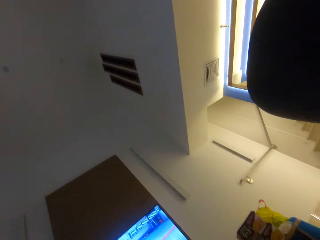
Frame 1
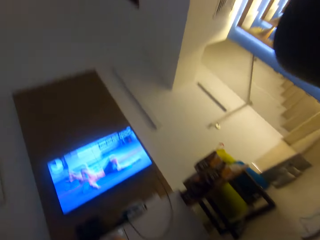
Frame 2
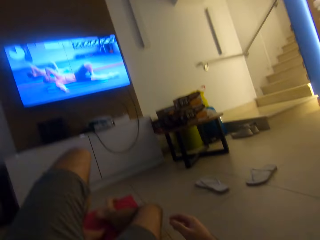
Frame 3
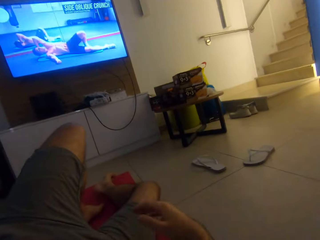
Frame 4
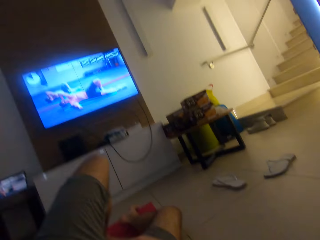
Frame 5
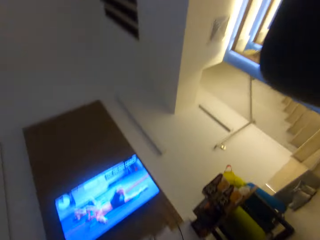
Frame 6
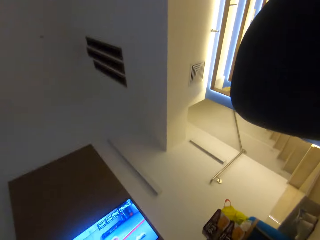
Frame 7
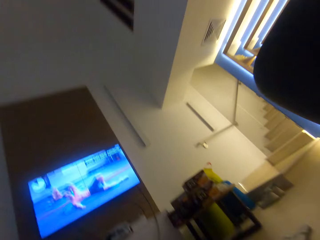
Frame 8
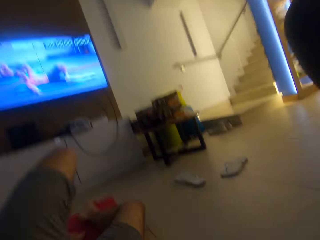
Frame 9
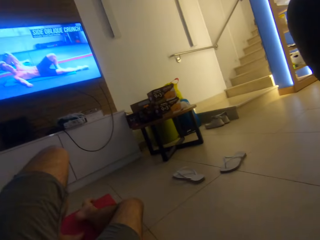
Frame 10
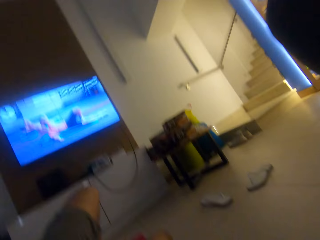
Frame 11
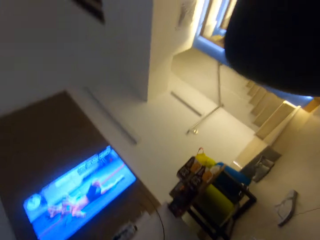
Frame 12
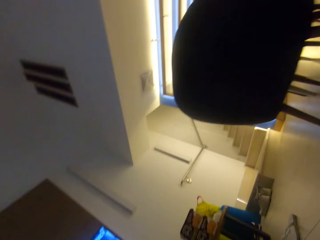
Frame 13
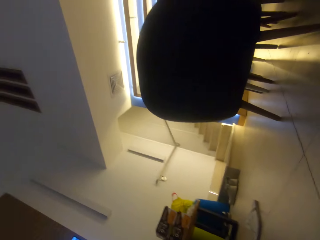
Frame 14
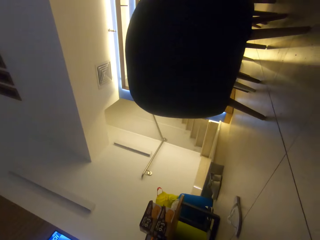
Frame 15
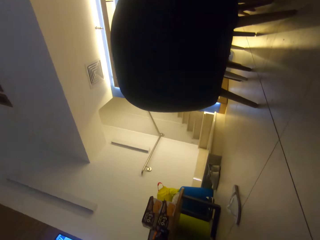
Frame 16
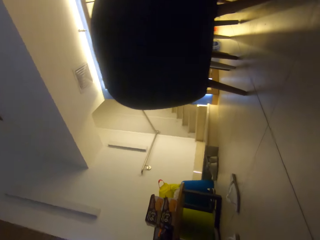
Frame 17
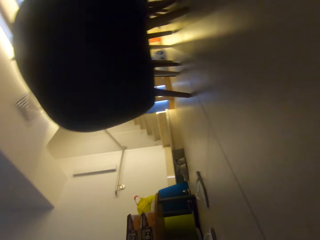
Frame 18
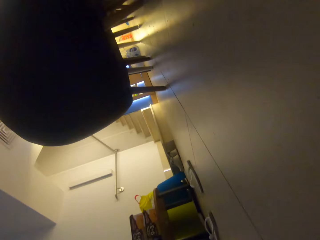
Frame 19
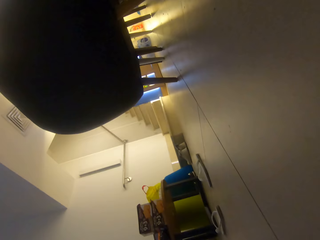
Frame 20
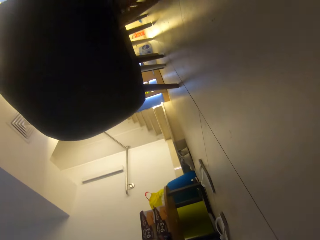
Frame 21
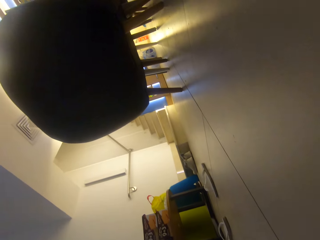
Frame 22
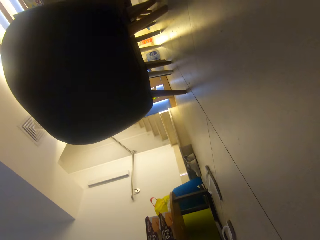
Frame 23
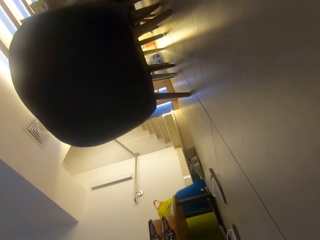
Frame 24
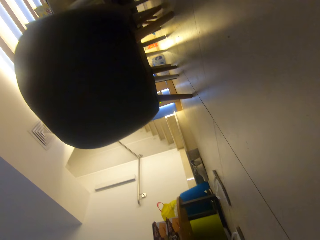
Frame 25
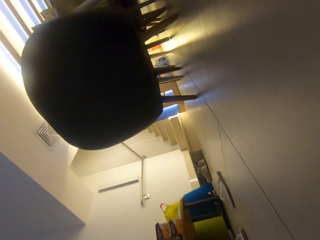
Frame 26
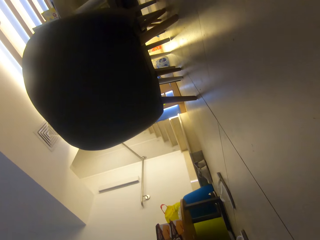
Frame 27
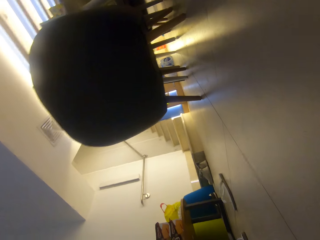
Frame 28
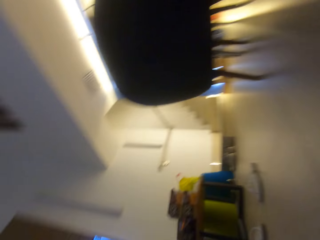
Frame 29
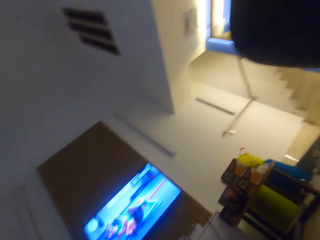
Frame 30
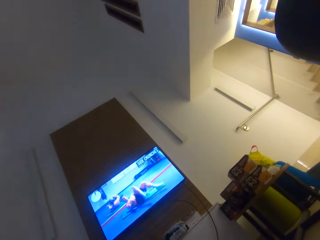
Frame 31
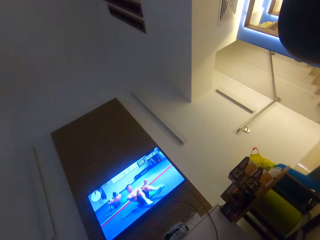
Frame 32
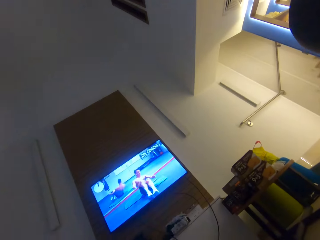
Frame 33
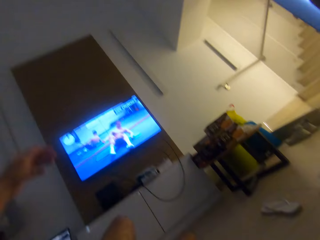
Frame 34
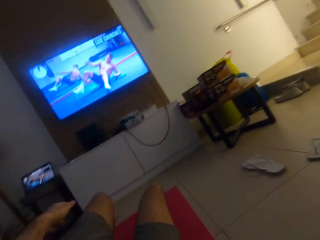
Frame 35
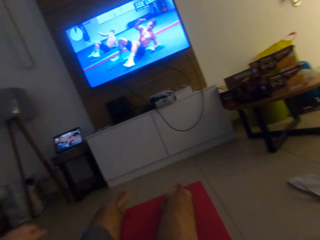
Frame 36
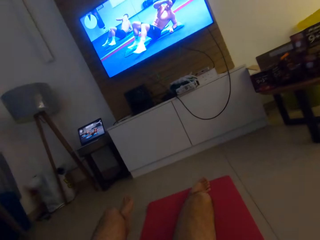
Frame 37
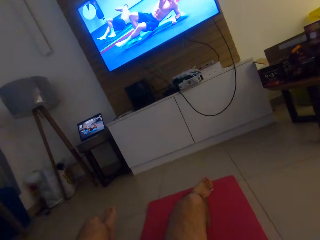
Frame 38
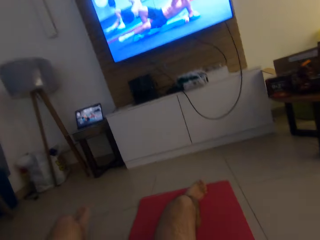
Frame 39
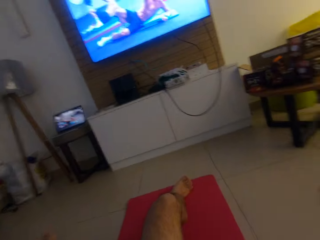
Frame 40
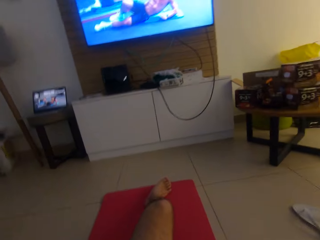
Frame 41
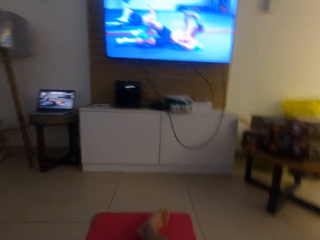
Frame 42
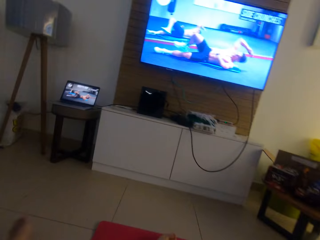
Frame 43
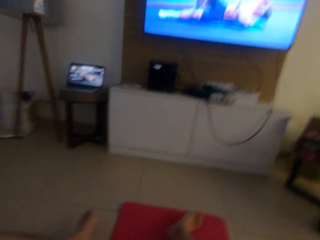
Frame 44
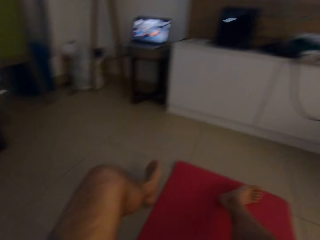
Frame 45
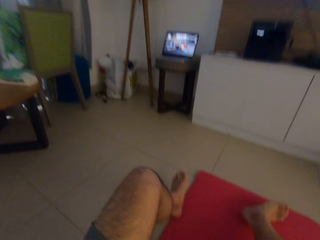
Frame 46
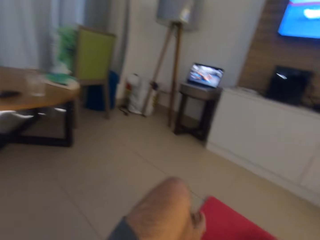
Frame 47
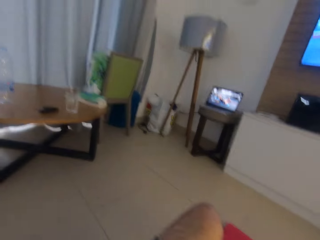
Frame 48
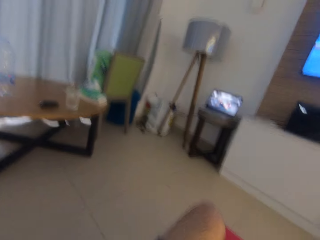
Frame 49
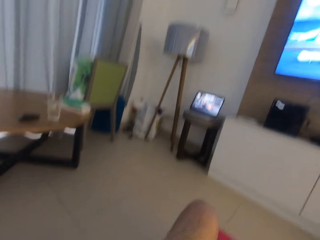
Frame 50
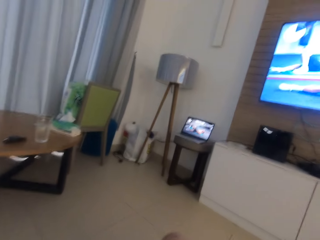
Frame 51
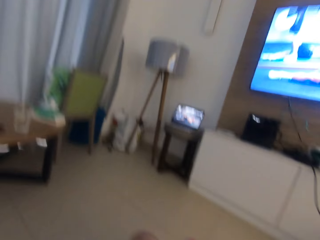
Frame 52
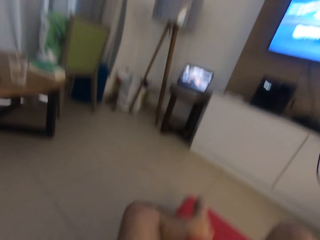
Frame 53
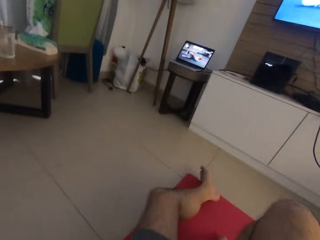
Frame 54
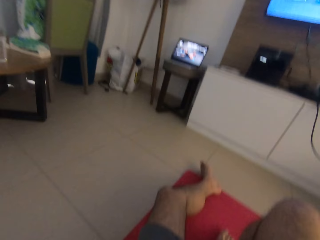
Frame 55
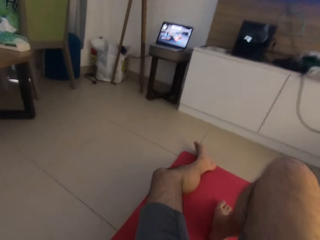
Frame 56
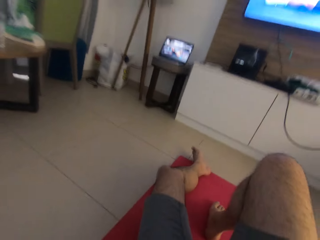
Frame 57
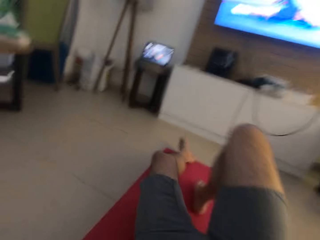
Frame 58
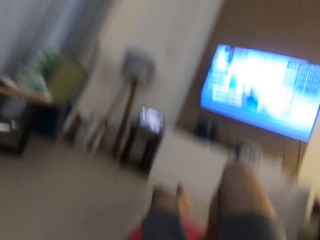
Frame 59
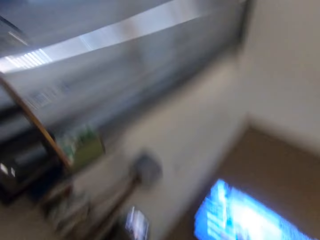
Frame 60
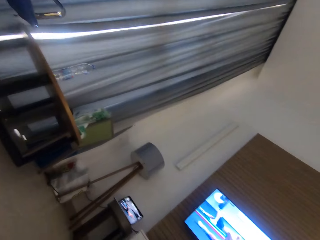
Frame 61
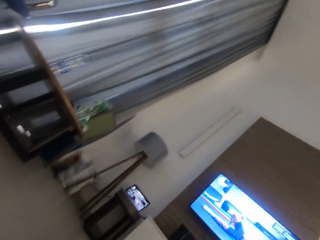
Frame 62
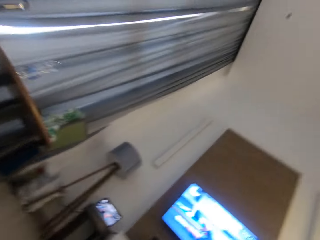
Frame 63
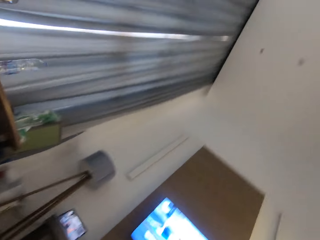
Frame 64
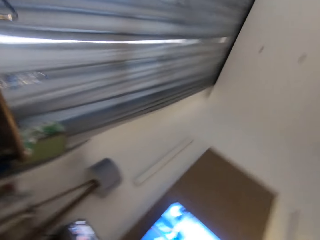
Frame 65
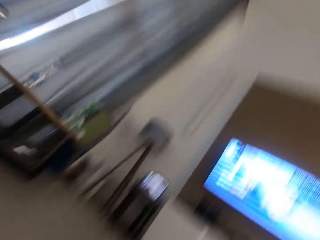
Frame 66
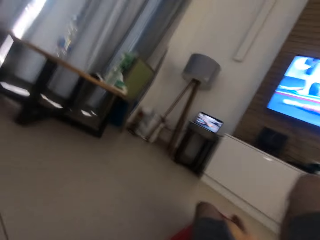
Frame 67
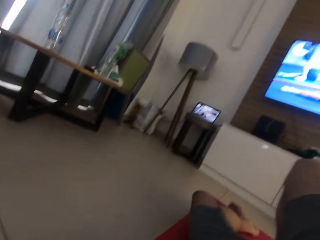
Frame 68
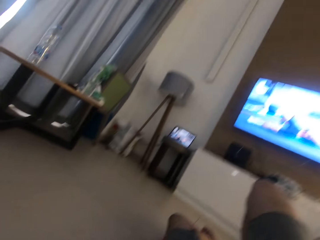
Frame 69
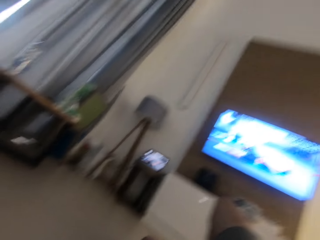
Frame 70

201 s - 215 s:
The camera wearer does press ups. He looks around. He does something. He does press ups. He lies on his left side.

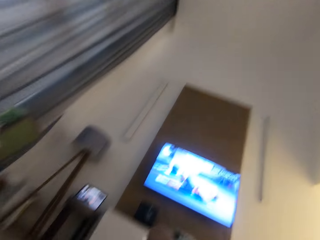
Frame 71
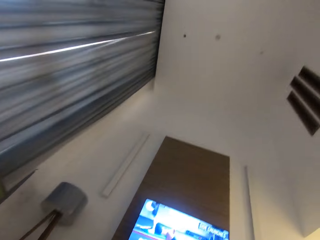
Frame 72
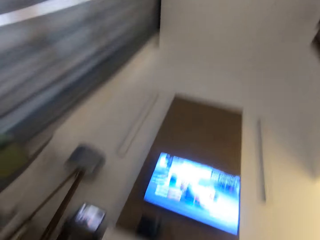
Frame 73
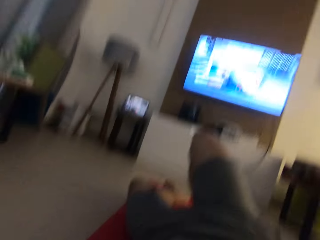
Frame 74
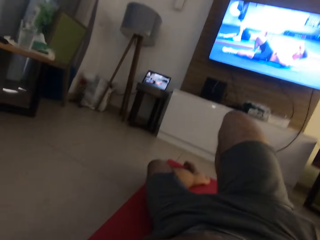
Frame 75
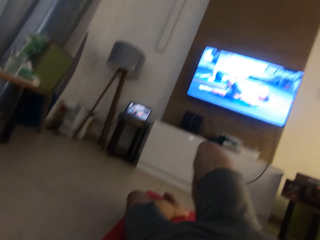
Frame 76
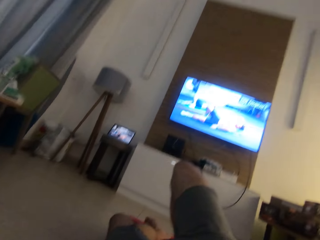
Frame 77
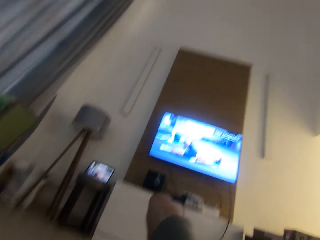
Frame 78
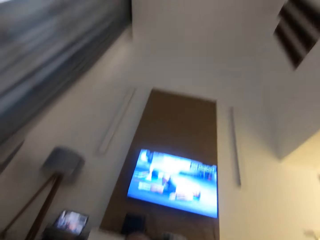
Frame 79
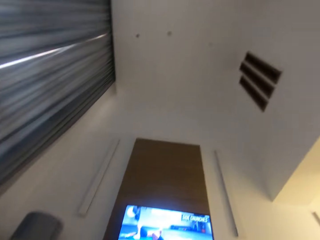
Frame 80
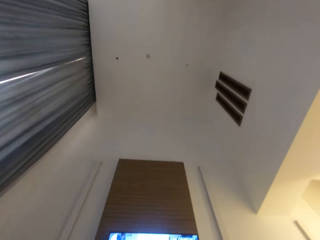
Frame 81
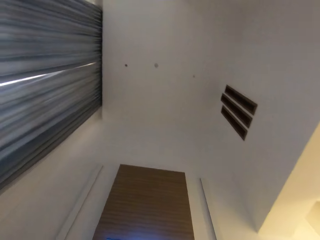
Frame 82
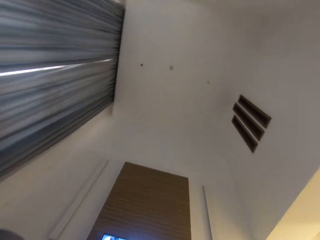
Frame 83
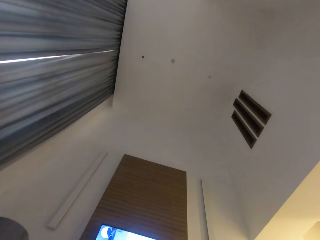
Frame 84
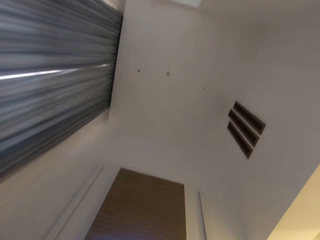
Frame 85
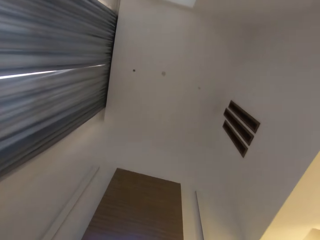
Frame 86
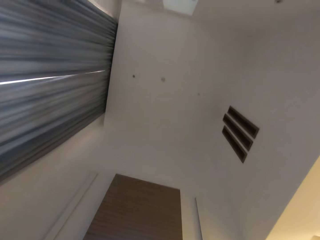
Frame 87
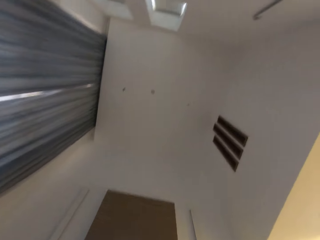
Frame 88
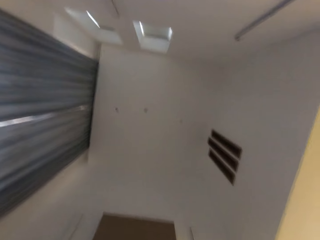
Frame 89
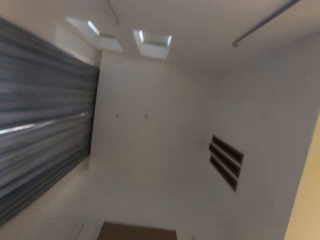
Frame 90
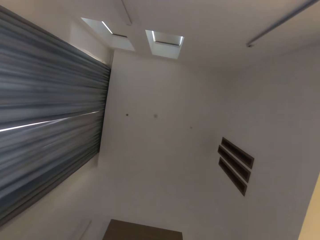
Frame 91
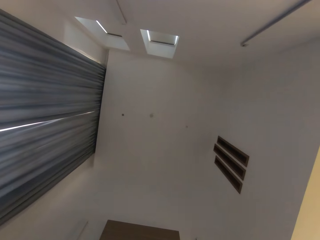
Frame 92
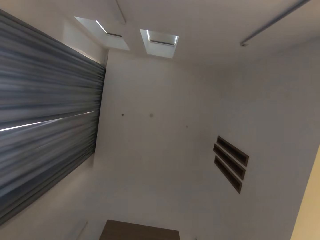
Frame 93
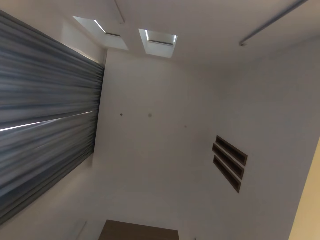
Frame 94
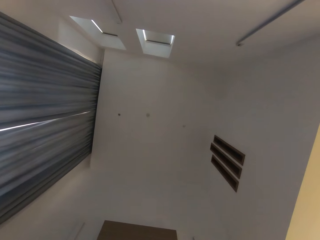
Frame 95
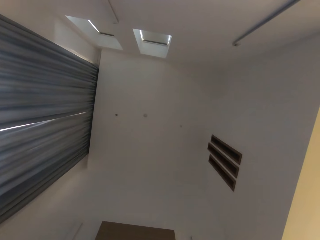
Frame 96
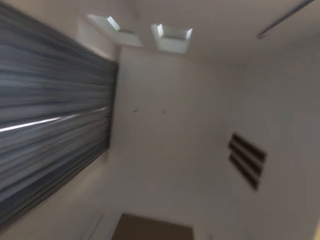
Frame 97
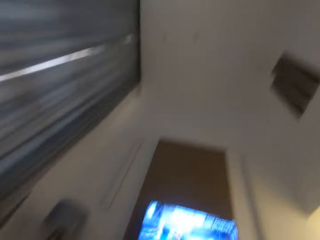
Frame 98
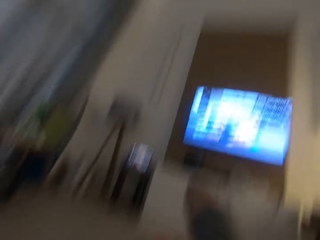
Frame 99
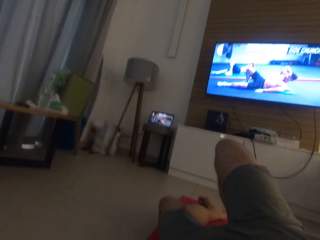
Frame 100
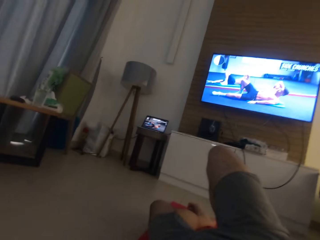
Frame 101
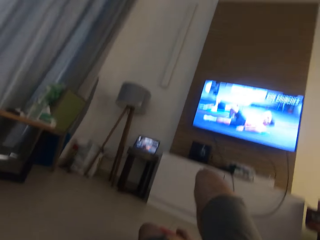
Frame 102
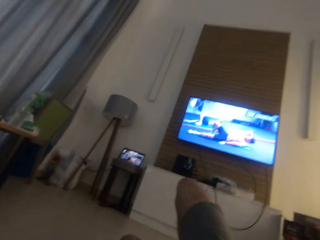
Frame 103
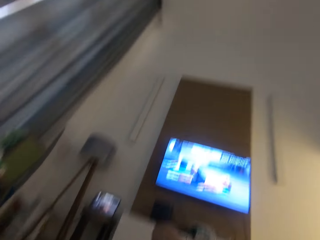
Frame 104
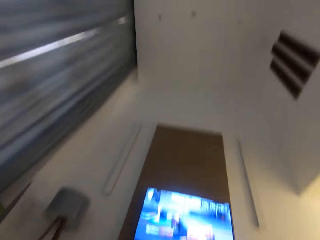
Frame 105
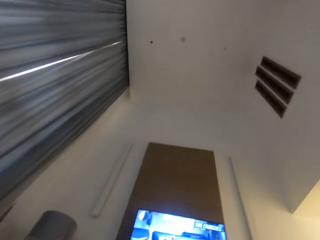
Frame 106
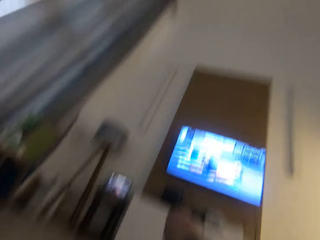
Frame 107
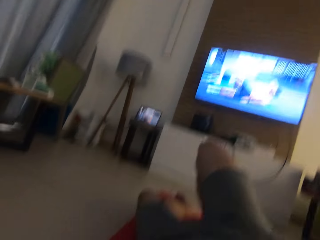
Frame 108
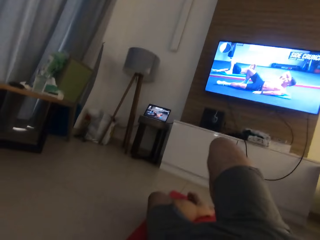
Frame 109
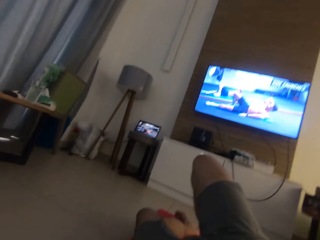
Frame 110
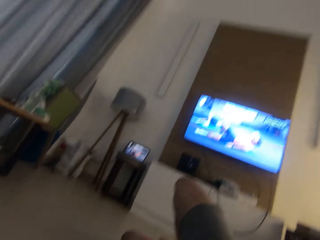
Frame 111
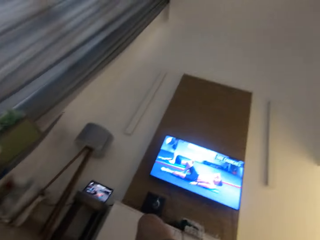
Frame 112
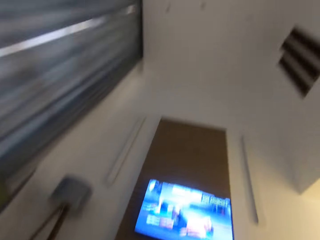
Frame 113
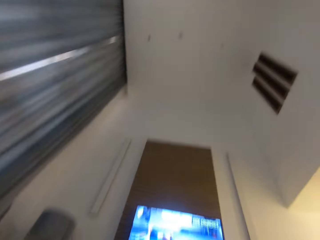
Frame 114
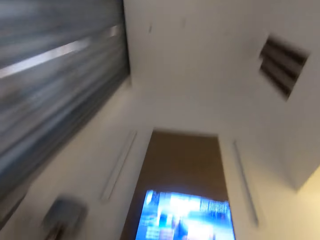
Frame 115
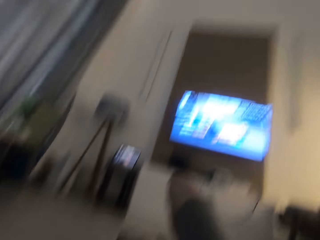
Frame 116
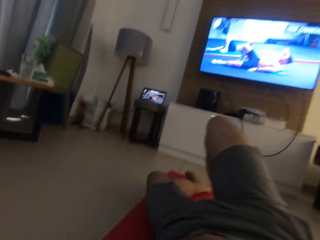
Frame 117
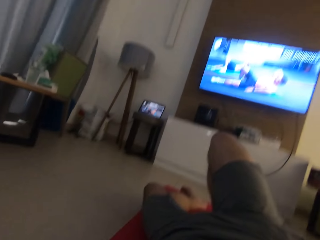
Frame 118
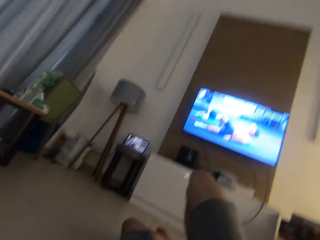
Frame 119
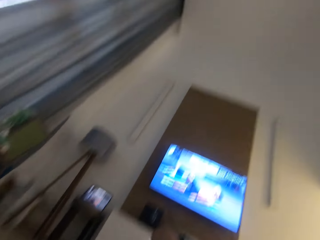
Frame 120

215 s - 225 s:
The camera wearer does something. They do press ups.
